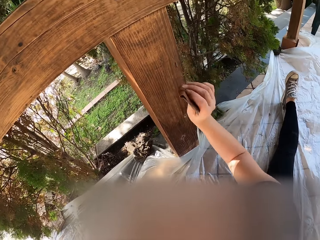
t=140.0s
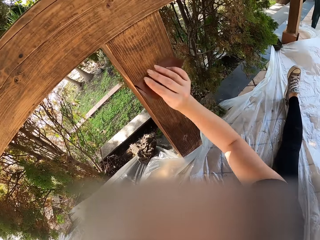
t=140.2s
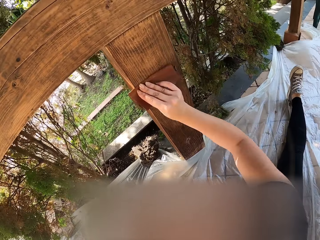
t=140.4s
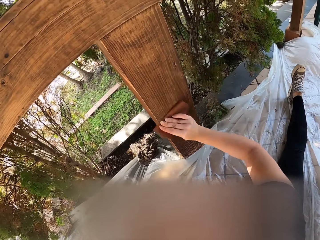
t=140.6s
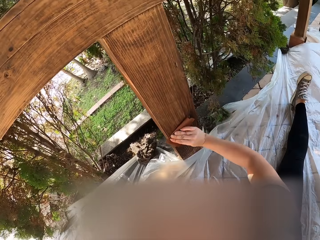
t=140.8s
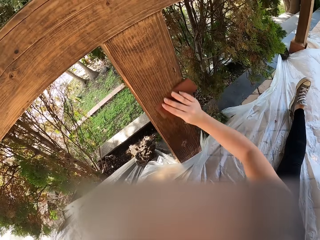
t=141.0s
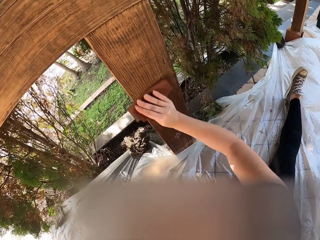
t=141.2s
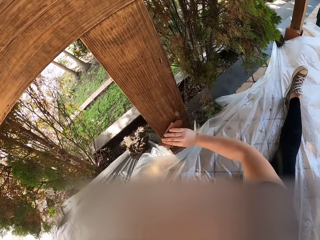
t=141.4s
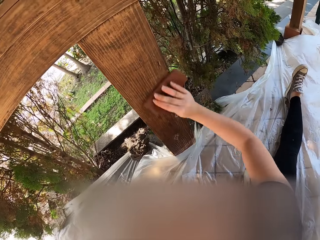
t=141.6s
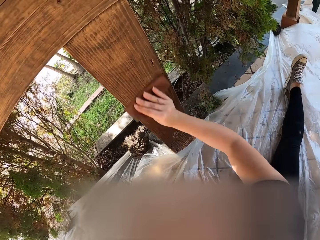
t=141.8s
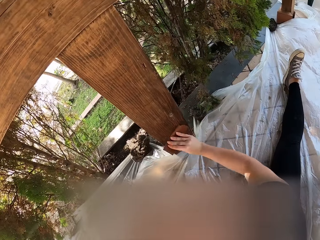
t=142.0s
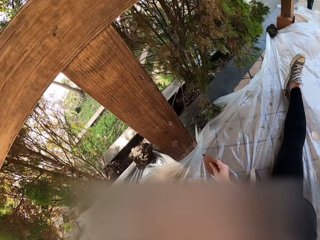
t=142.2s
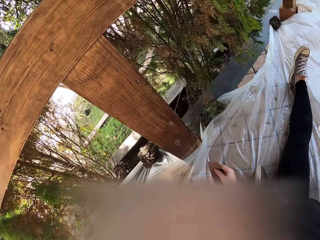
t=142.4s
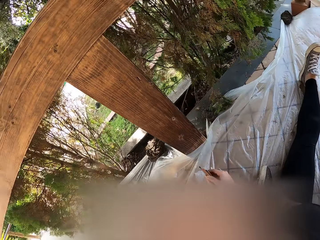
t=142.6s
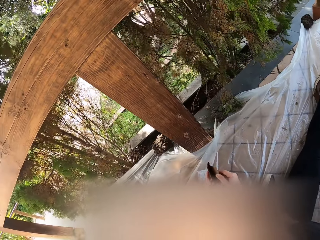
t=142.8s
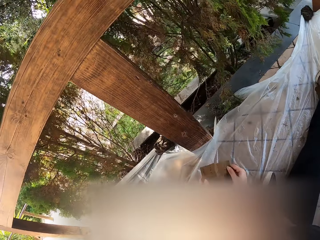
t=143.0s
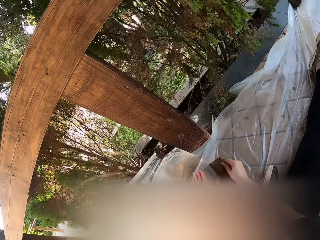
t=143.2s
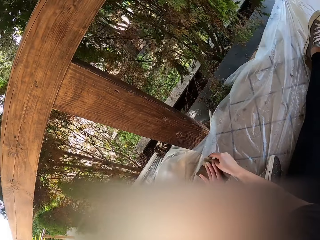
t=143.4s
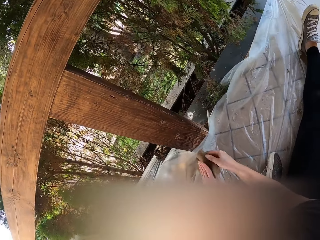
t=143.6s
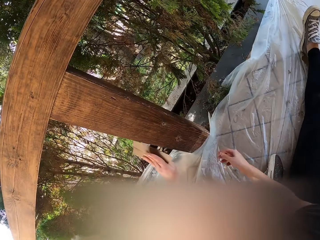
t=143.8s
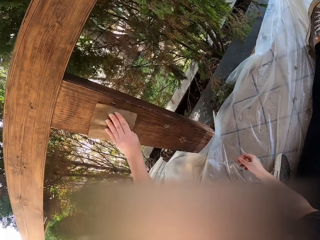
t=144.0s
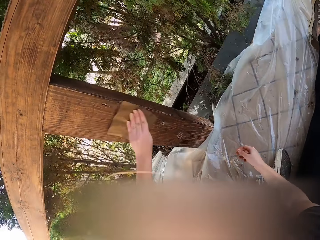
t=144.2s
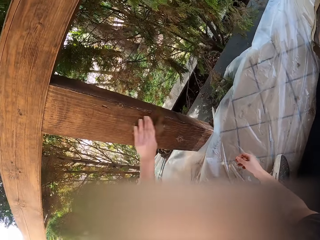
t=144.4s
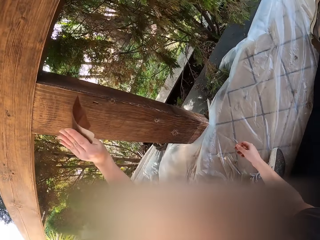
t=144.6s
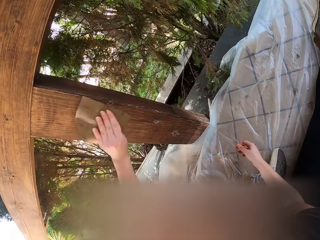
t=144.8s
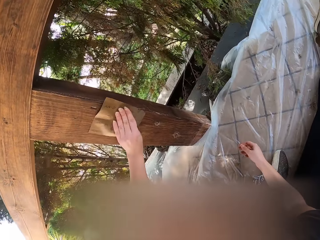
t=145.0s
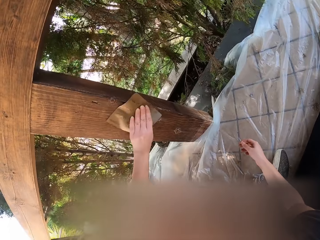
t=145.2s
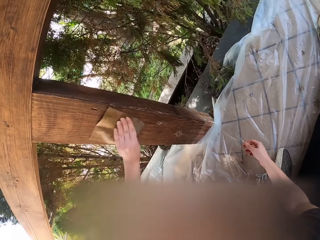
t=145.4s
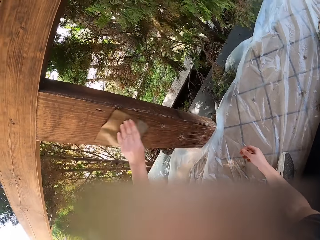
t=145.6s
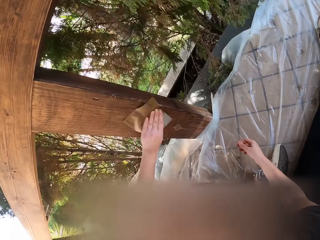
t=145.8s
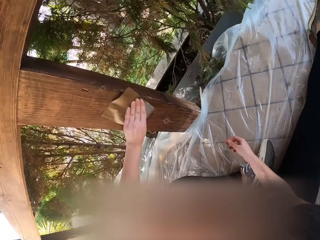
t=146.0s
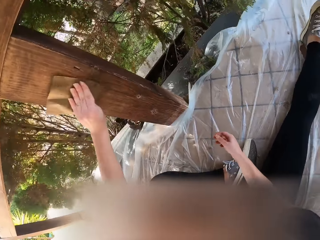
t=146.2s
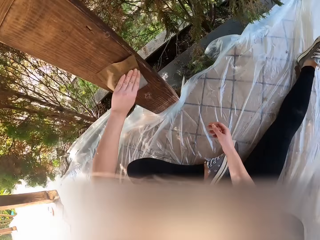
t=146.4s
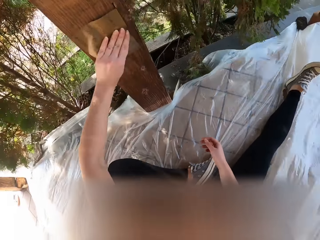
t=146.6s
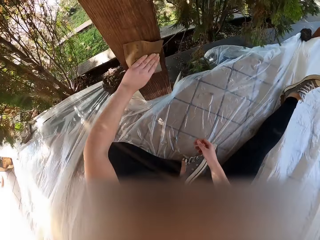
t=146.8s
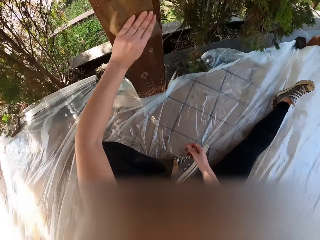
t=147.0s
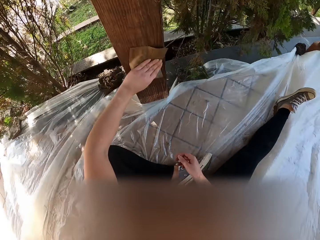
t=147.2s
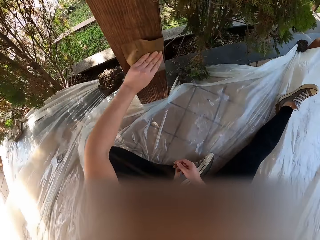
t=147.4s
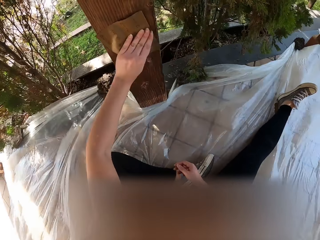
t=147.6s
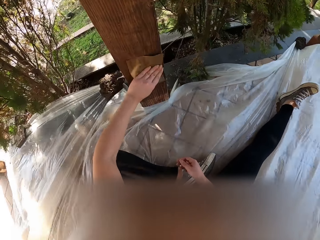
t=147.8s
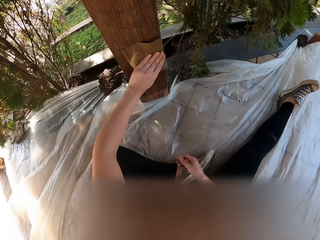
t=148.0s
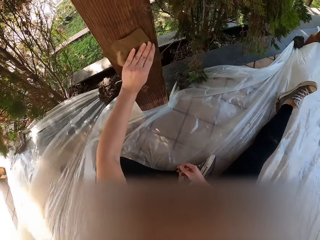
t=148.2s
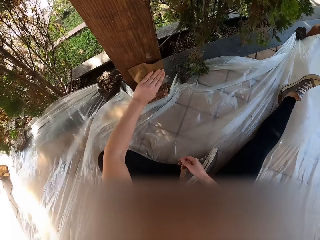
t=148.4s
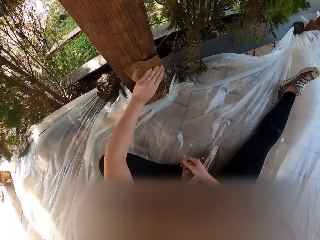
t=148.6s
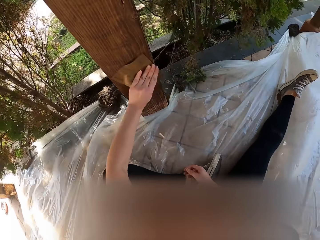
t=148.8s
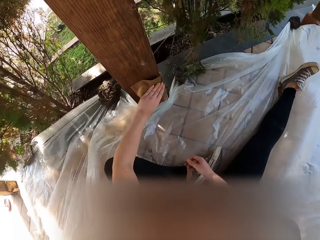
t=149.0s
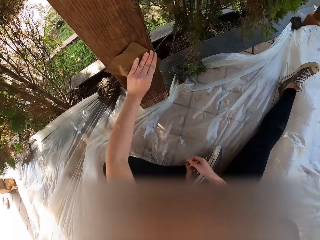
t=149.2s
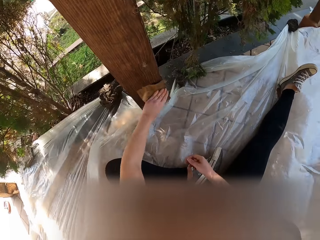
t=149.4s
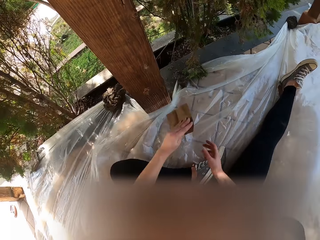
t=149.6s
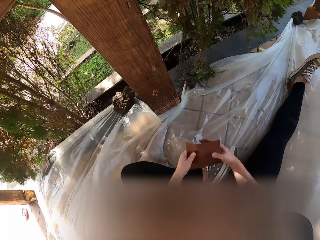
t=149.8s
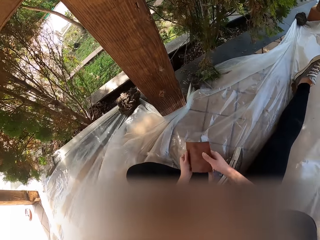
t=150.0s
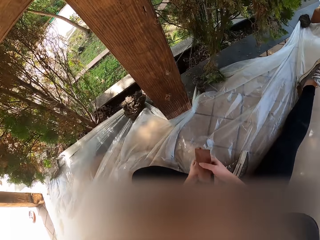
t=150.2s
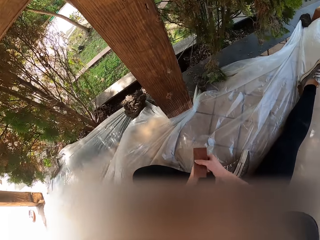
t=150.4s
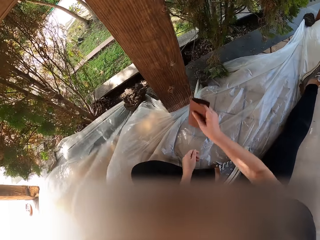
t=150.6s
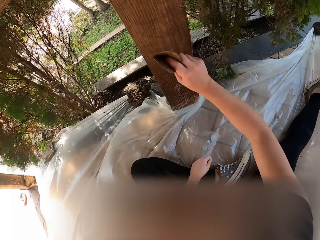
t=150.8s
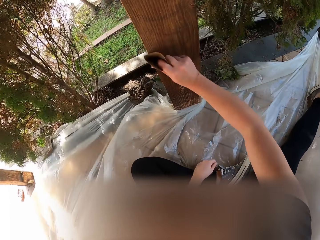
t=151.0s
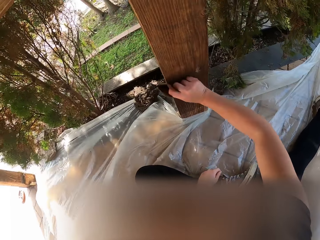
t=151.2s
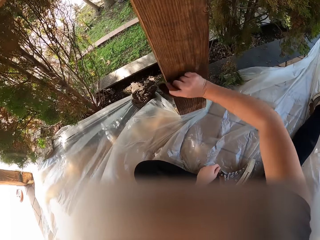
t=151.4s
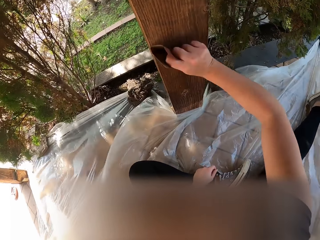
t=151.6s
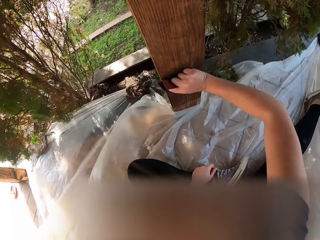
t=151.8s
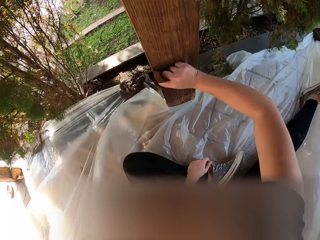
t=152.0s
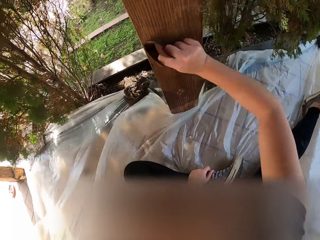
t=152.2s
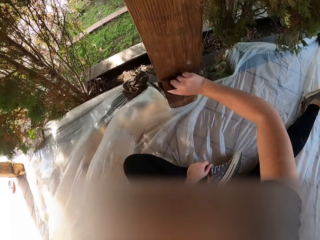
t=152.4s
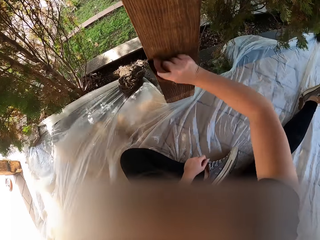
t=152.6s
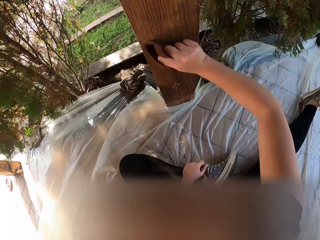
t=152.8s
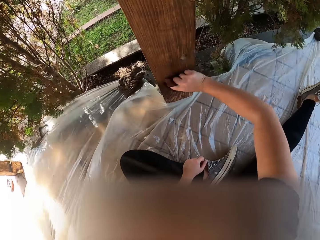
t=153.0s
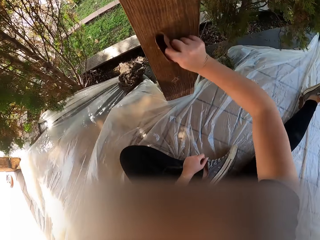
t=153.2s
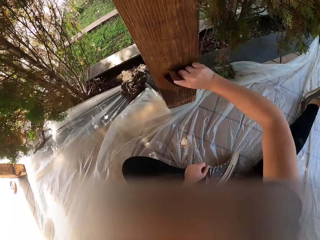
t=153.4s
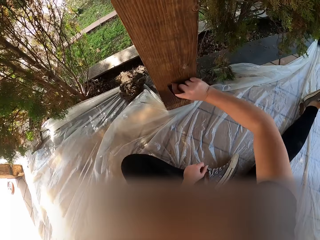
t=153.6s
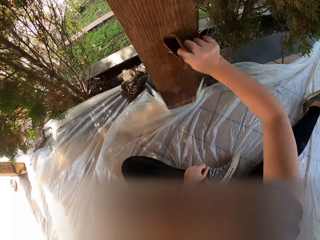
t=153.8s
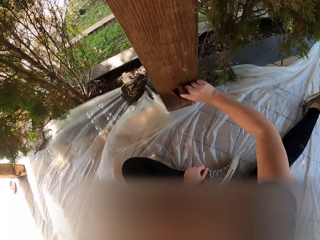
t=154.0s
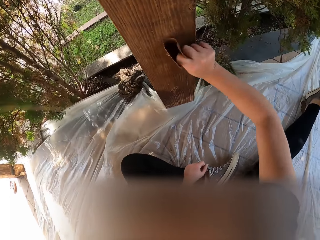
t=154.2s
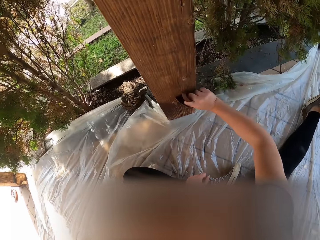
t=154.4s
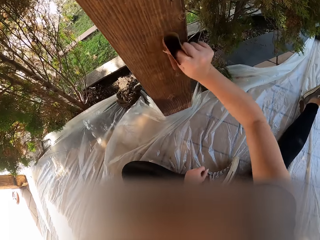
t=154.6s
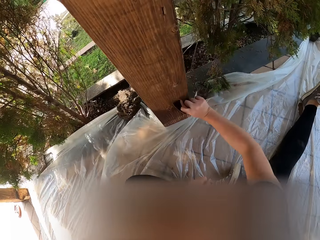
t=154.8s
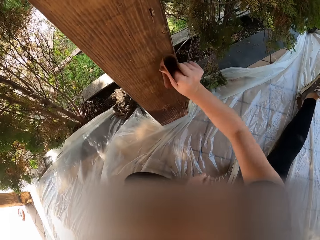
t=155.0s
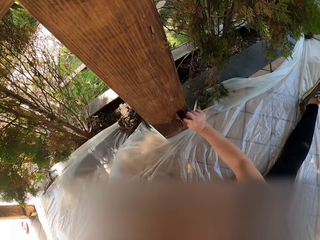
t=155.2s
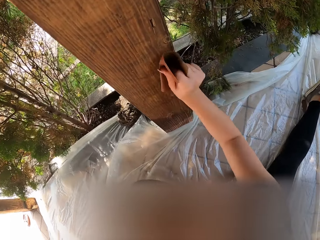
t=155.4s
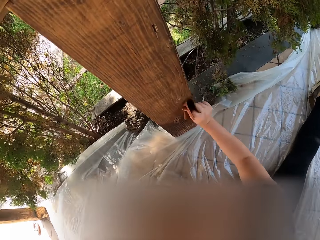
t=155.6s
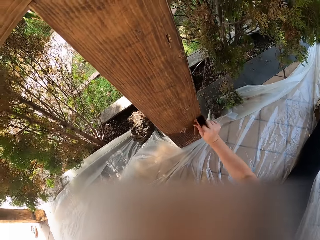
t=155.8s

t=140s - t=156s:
The camera wearer holds the sandpaper. They unfold the paper. They hold the sandpaper with the left hand. They smoothen the wood. They hold the sandpaper with hands. They fold the sandpaper. They put the hand on the leg. They smoothen the wood.

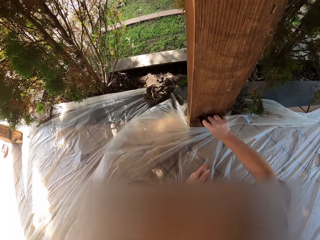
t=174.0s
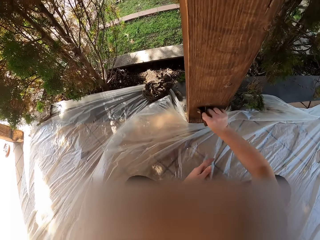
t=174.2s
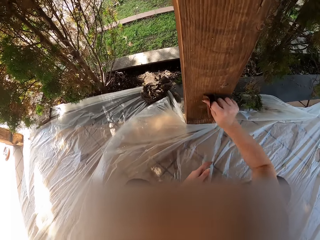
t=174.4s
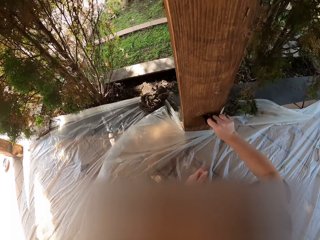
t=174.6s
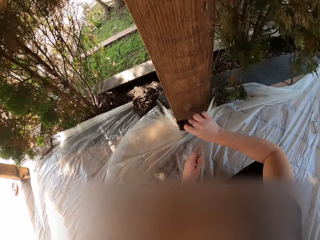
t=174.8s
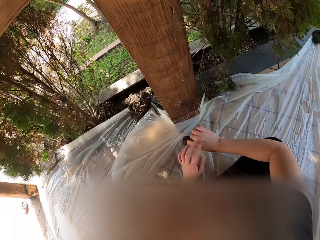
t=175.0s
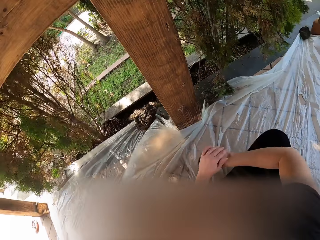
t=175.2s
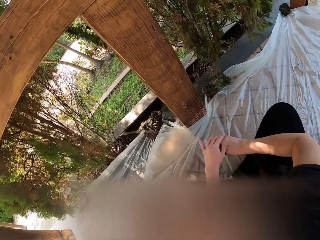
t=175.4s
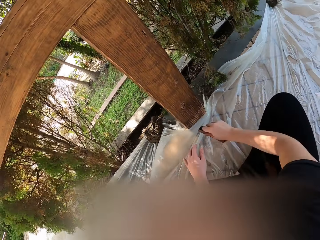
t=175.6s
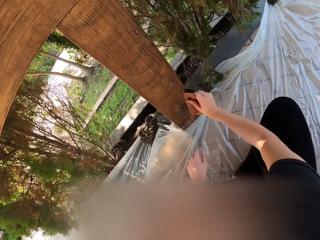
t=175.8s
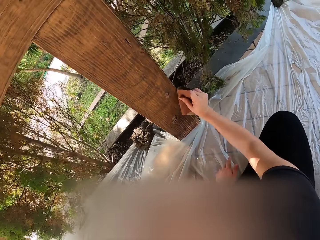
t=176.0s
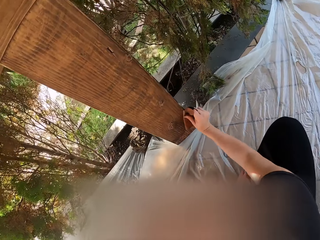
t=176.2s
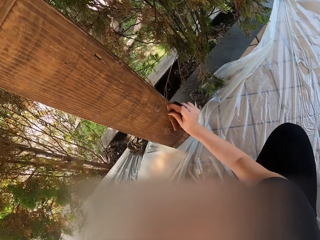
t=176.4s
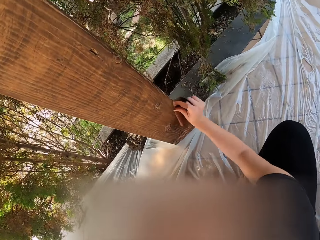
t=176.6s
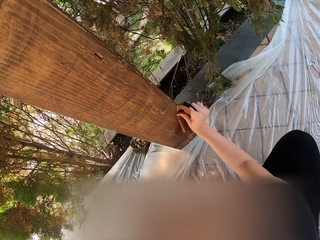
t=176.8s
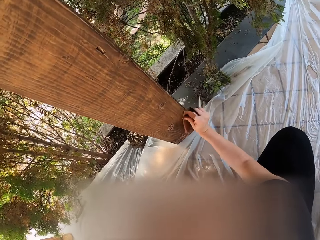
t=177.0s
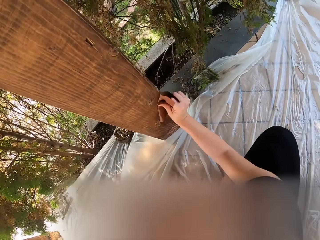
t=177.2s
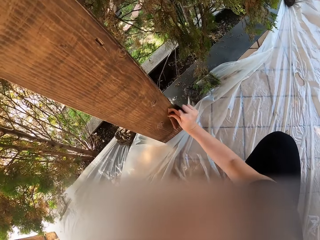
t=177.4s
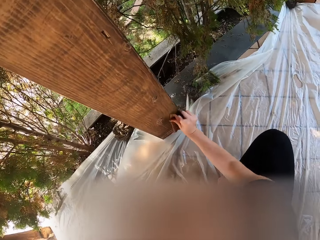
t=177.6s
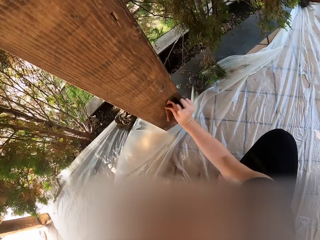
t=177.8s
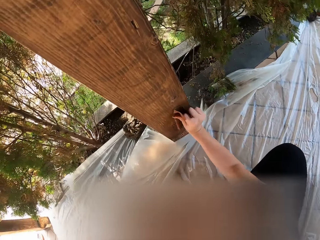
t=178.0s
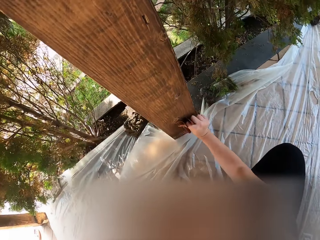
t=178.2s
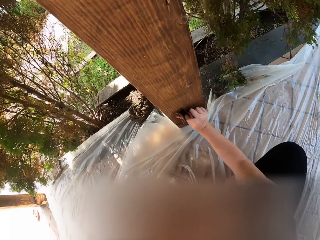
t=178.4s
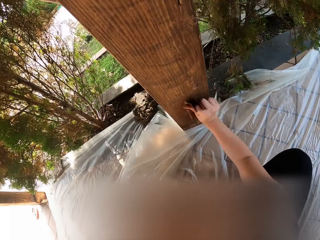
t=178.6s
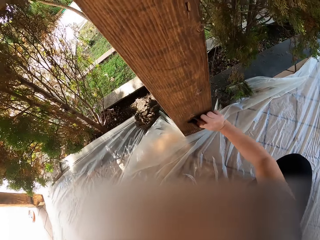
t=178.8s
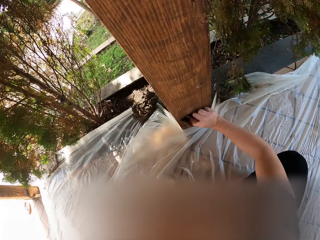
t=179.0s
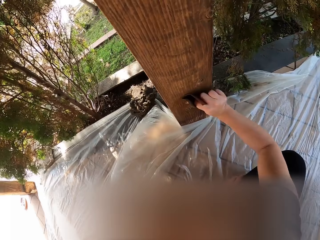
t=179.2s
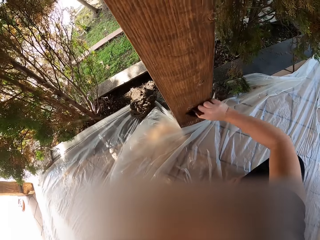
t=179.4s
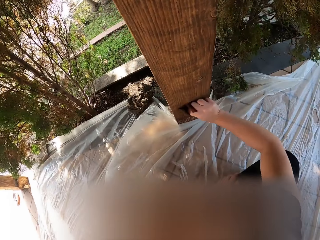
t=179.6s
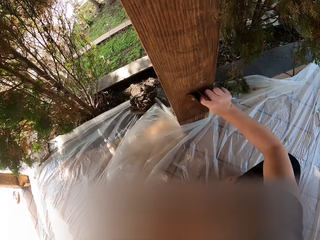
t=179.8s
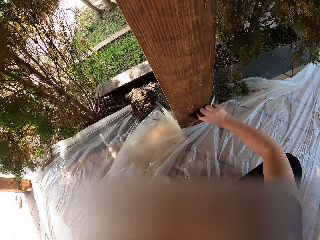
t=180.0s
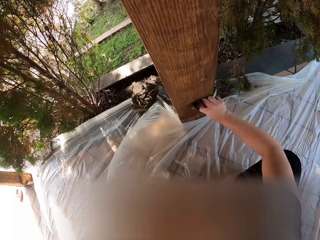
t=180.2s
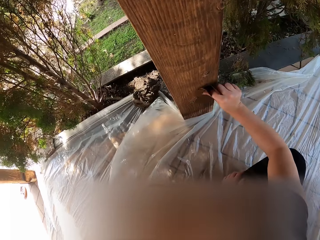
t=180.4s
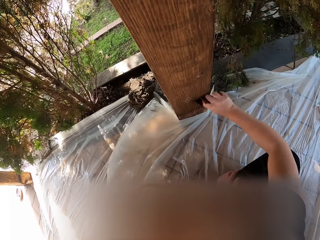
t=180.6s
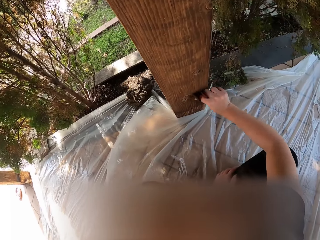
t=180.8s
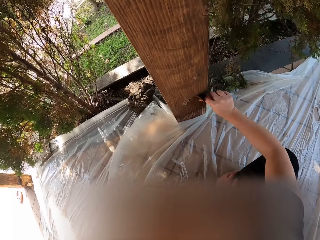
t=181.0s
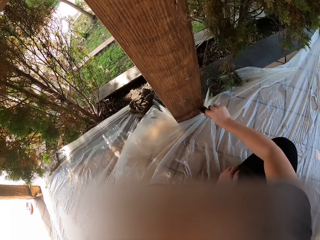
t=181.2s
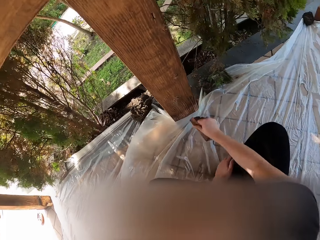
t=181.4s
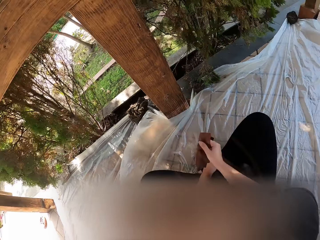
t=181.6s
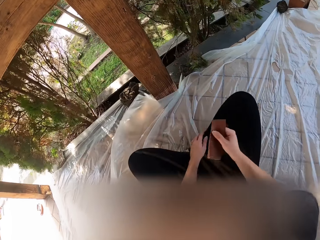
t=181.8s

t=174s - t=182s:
The camera wearer wipes the right hand. They smoothen the wood.
